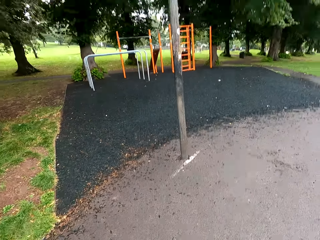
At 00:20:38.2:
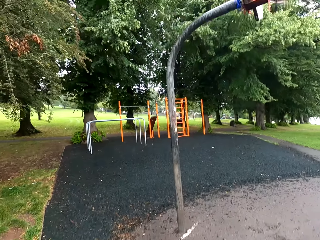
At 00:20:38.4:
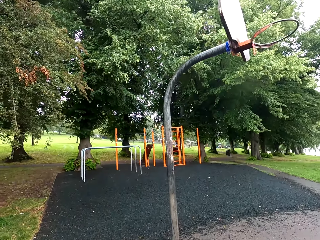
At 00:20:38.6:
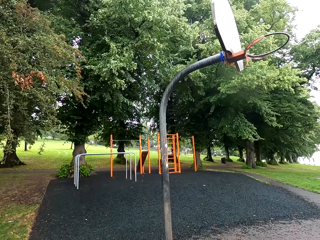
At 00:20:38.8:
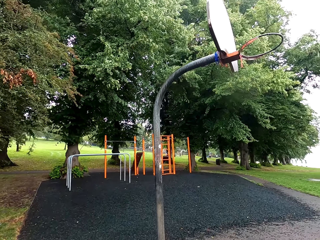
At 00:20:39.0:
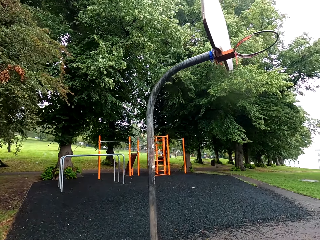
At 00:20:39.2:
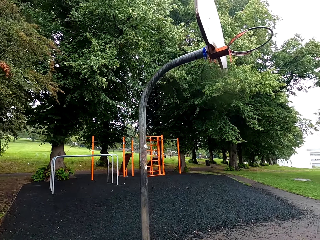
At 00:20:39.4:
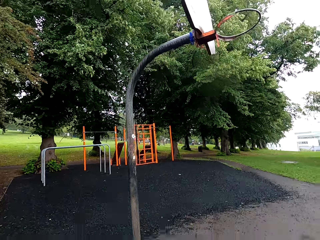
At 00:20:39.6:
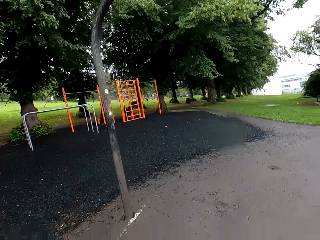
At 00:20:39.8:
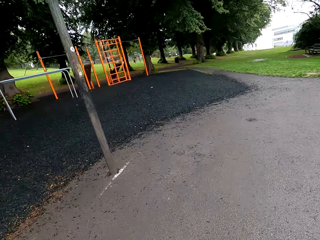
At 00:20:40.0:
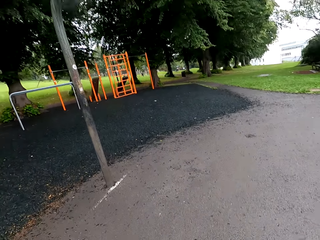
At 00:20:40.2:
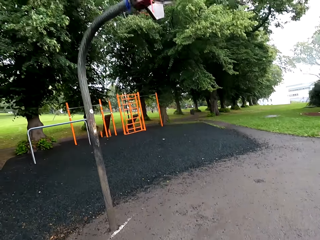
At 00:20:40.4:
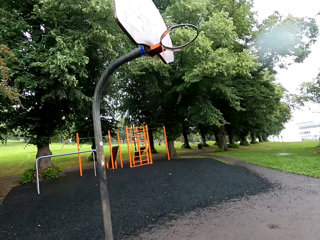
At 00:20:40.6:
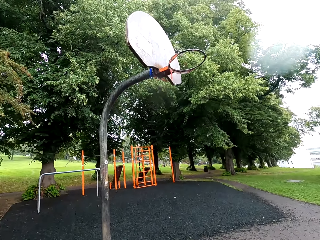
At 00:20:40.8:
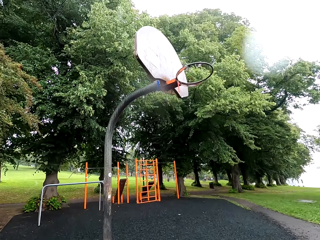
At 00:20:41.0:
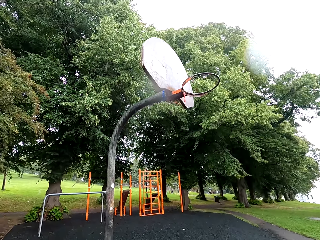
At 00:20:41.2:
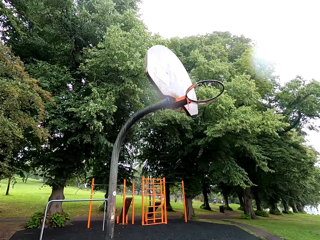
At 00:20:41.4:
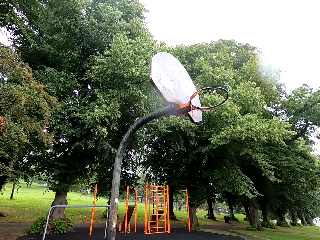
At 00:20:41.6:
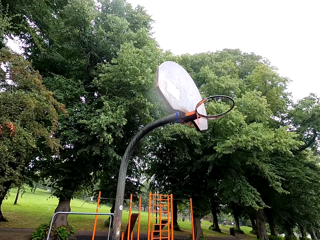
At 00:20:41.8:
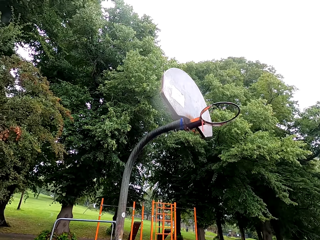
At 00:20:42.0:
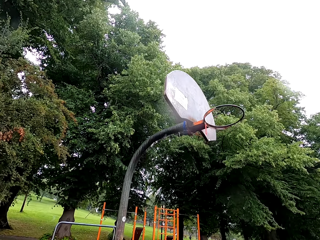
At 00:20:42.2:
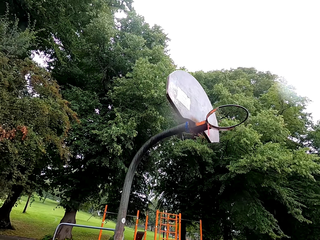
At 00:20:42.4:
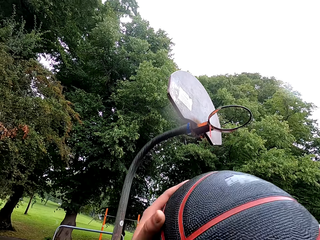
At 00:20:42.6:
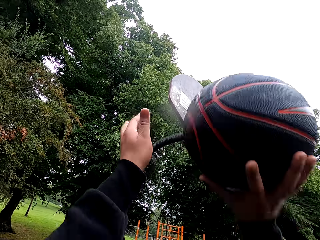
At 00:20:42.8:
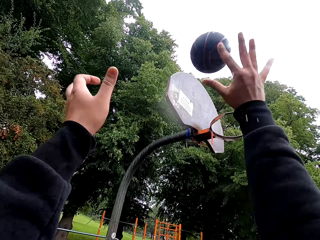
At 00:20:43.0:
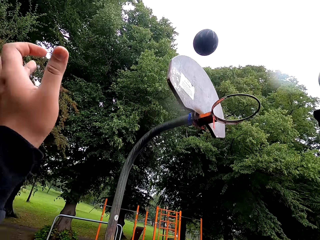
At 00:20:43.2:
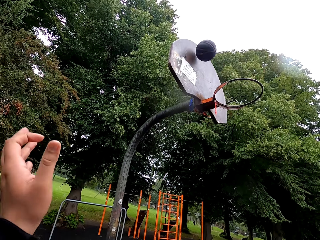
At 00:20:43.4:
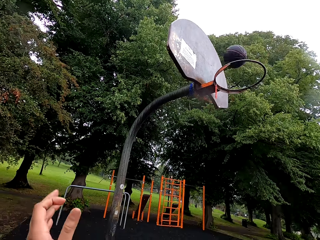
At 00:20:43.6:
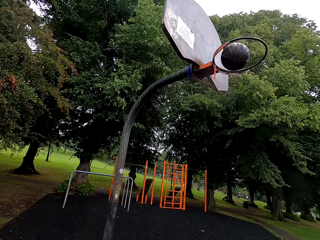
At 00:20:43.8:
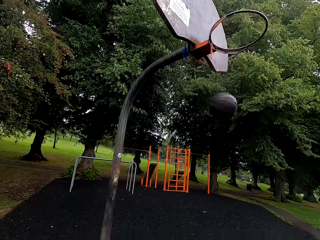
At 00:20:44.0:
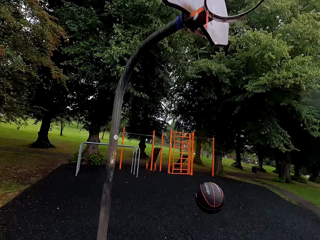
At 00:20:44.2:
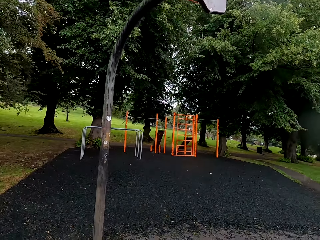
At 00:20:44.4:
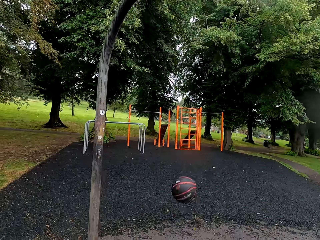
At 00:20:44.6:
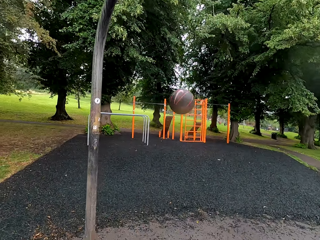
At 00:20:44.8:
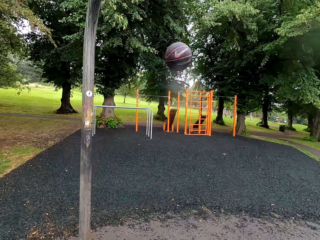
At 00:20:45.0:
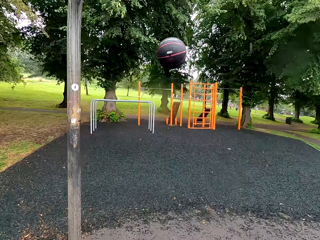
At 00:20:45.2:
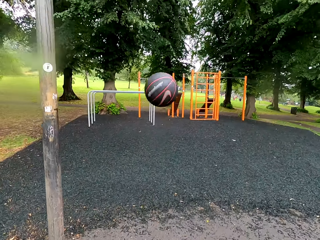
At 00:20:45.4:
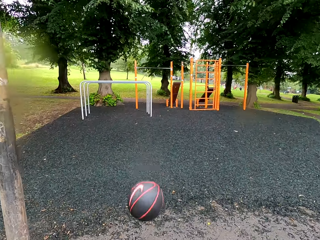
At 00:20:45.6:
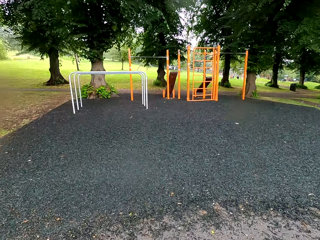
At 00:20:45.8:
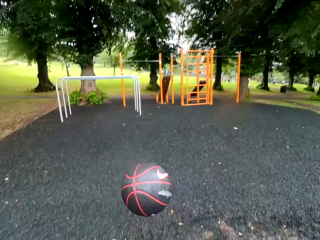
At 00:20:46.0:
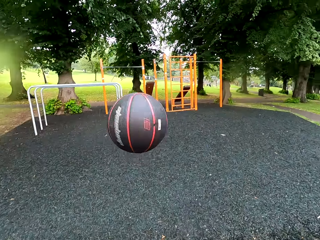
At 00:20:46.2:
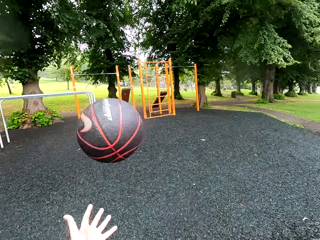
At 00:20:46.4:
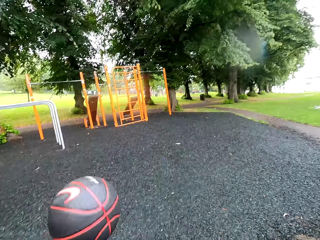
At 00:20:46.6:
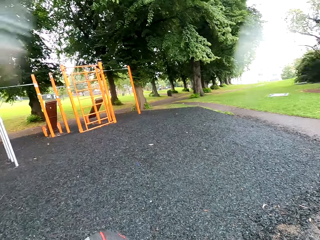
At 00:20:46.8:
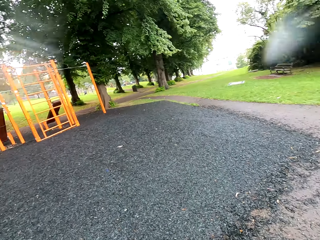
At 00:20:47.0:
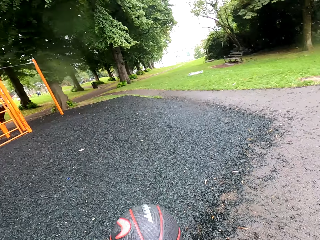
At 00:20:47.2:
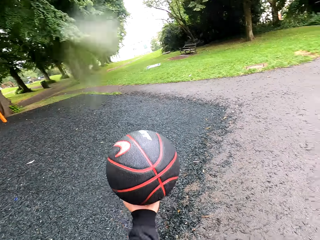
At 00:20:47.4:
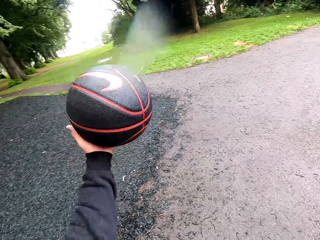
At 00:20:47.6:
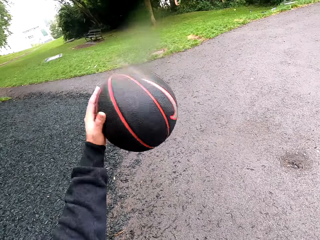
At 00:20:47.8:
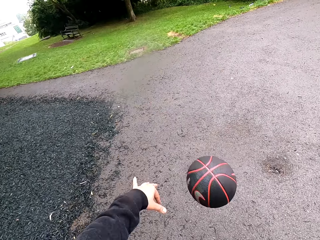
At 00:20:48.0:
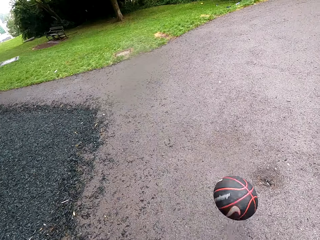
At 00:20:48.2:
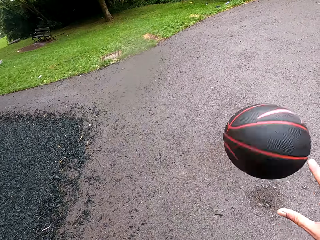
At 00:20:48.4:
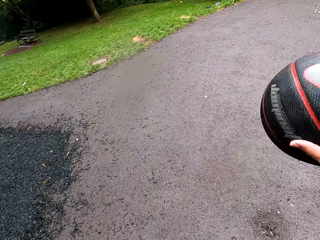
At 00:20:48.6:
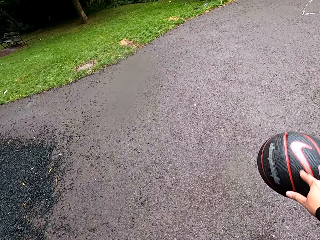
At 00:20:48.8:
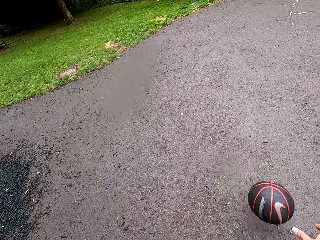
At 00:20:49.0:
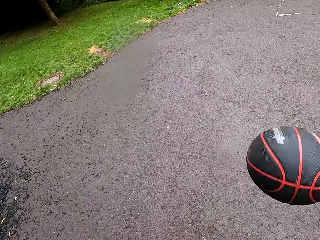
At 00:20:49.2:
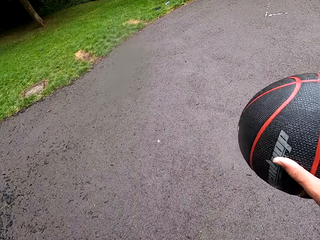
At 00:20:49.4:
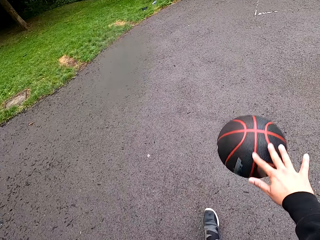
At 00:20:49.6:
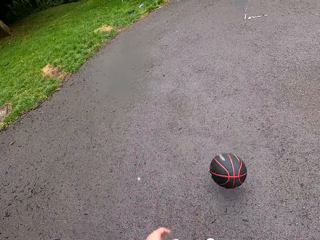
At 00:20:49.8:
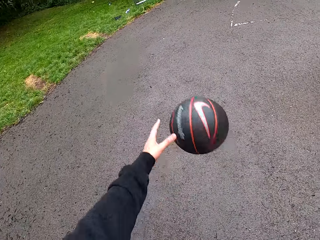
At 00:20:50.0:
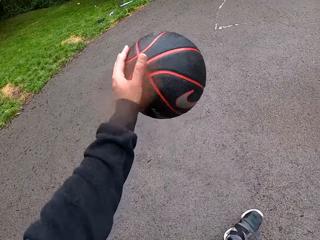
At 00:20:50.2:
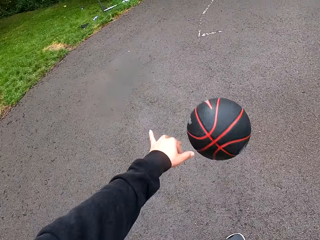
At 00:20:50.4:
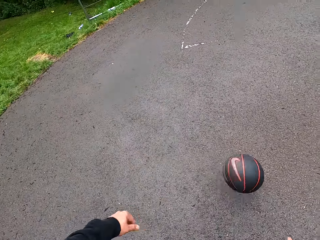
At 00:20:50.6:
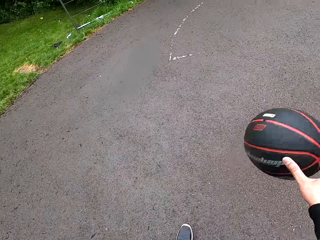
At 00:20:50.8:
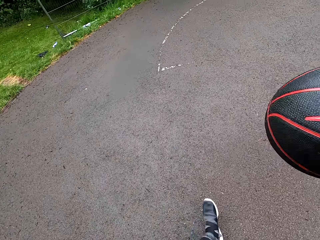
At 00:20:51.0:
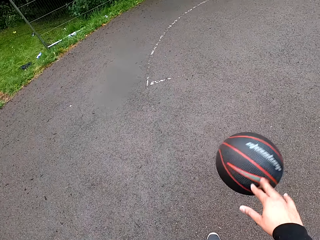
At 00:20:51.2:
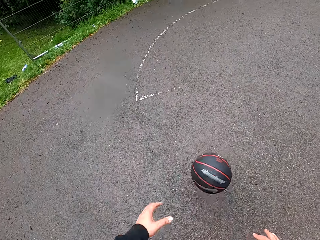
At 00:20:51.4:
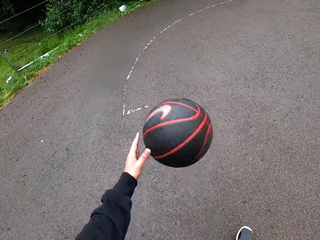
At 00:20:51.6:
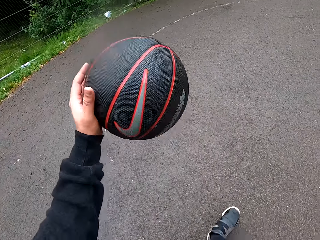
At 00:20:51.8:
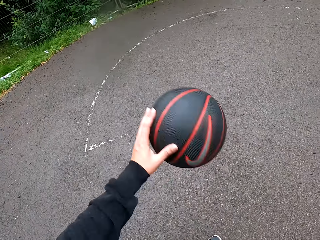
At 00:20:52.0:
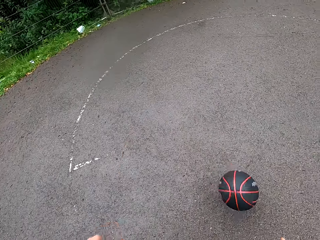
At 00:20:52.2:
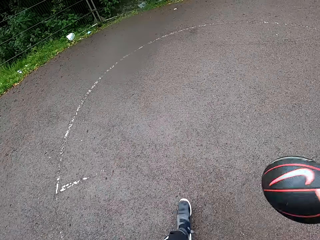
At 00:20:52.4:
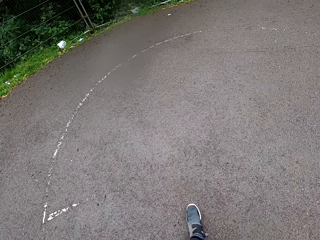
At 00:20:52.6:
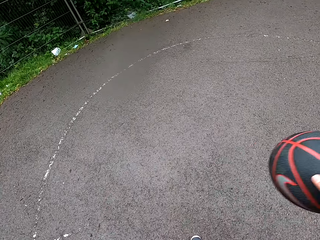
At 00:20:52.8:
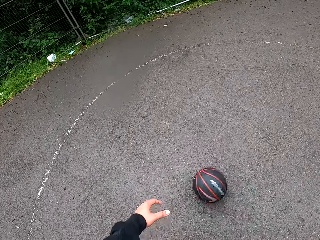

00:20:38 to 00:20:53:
The camera wearer throws the ball in the goal post. They hold the ball. They play basketball.

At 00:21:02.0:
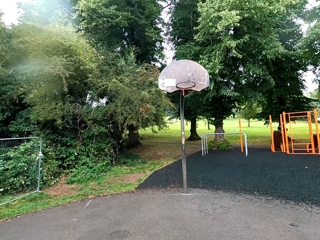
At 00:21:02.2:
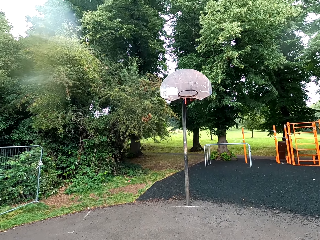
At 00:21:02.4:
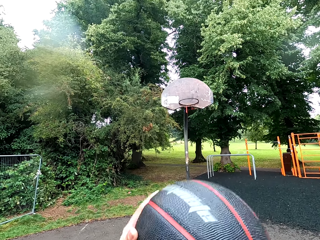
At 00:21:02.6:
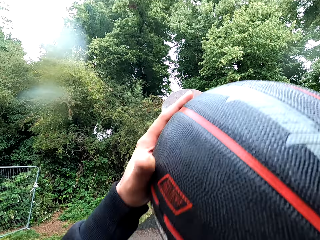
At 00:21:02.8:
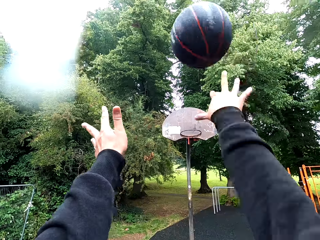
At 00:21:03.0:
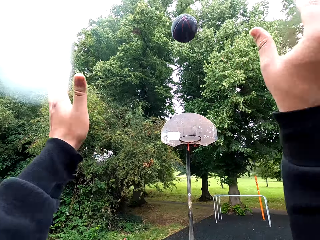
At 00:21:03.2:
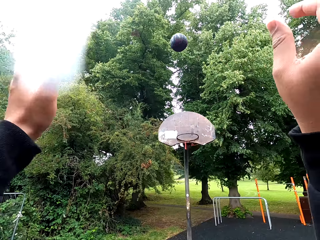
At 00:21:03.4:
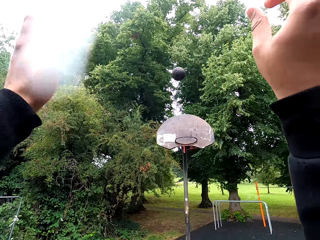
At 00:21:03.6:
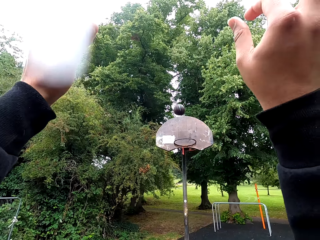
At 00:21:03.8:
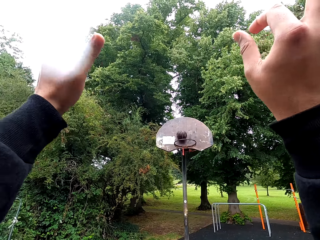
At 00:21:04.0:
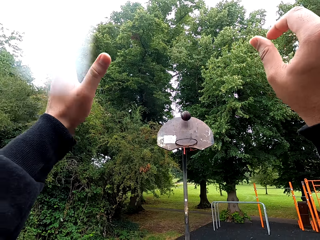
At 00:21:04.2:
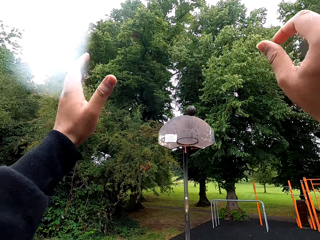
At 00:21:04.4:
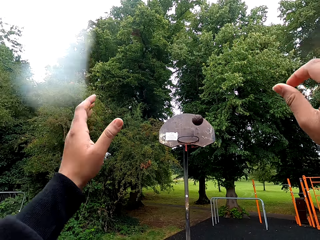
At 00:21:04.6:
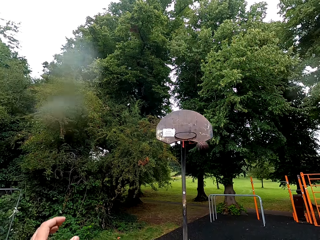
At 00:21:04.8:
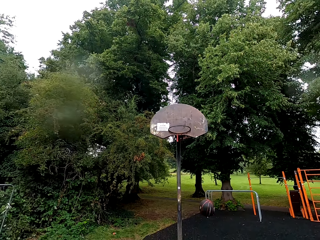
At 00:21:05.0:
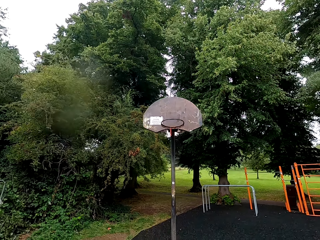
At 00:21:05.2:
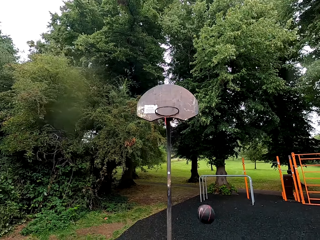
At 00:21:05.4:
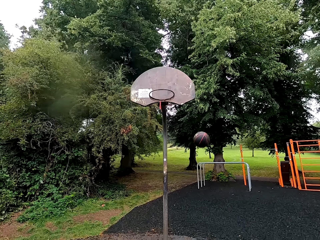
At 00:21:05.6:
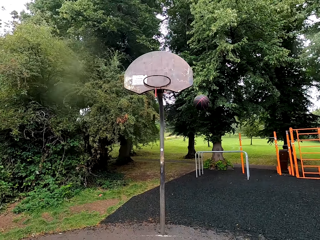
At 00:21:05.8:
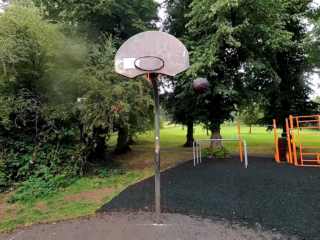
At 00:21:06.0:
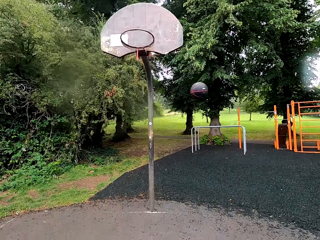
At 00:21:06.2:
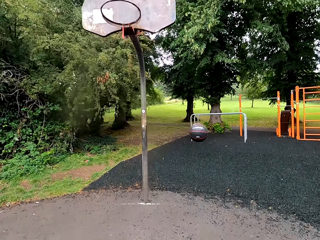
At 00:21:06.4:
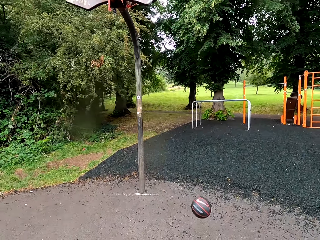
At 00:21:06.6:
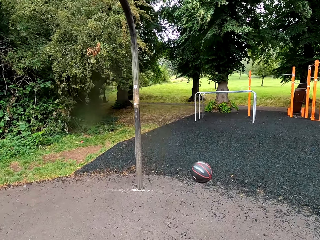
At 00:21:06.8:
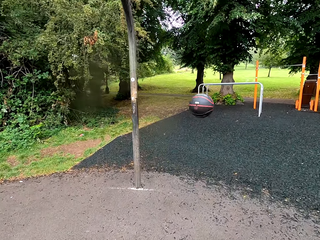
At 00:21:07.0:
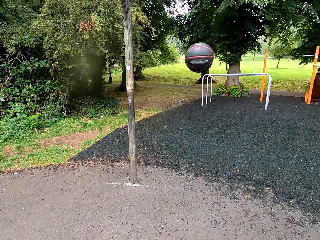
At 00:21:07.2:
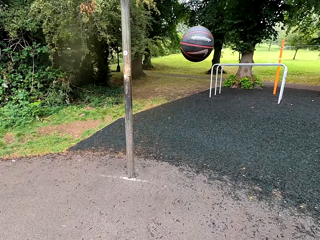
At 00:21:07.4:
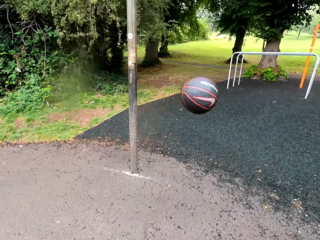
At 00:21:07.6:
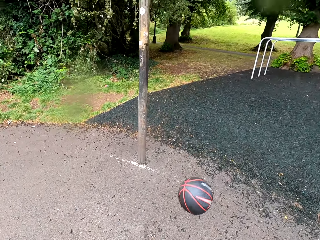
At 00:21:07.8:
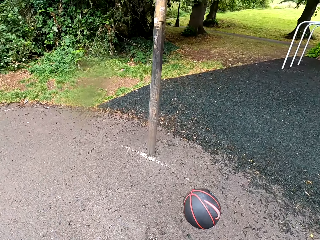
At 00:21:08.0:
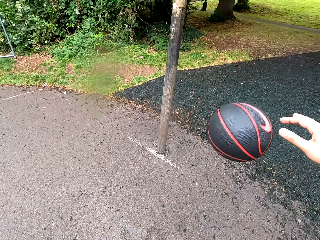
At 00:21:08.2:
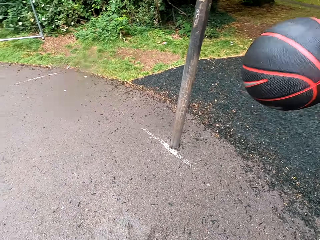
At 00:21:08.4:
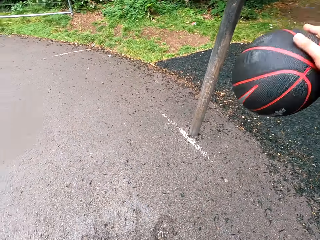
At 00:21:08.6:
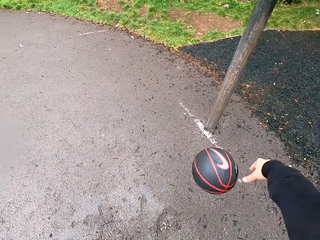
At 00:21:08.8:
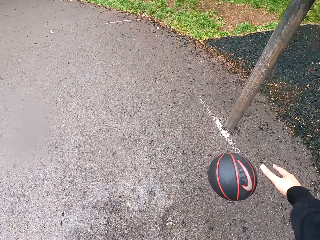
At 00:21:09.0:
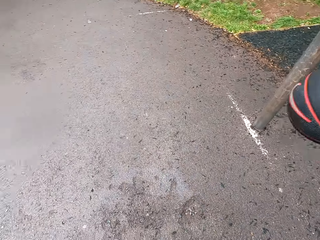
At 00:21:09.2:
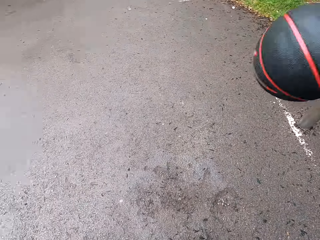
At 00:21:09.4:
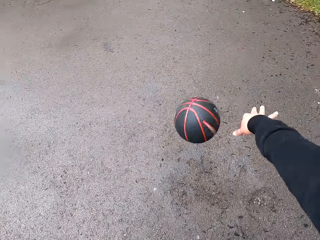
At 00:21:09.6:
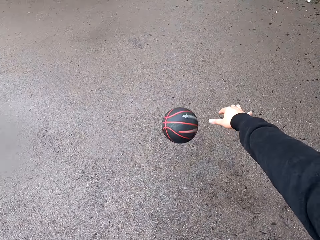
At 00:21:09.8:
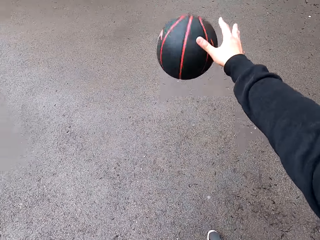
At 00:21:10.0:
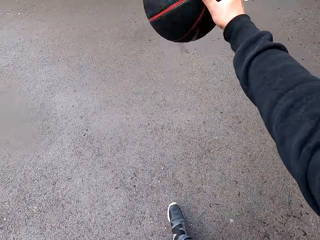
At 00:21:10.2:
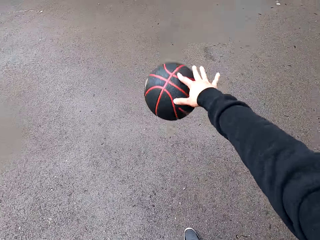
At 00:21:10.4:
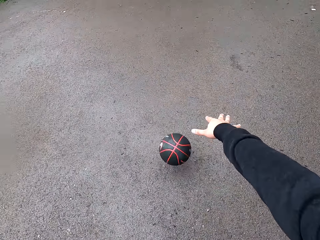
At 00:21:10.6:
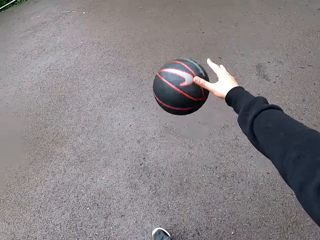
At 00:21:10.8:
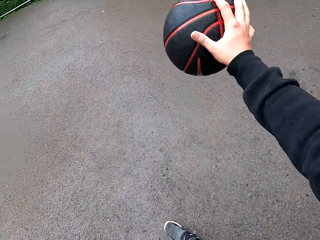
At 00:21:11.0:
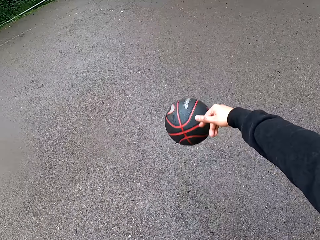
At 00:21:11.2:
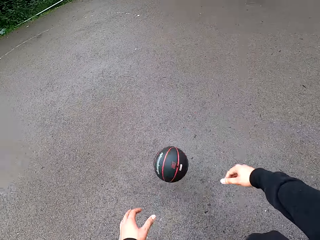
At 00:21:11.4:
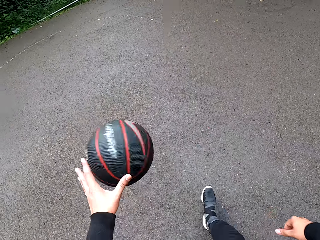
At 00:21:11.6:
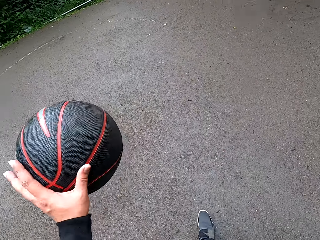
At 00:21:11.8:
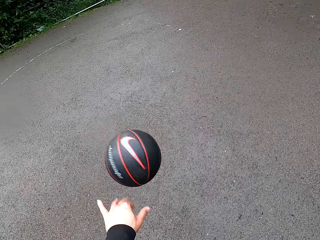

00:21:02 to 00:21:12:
The camera wearer throws the ball in the goal post. They play basketball.
